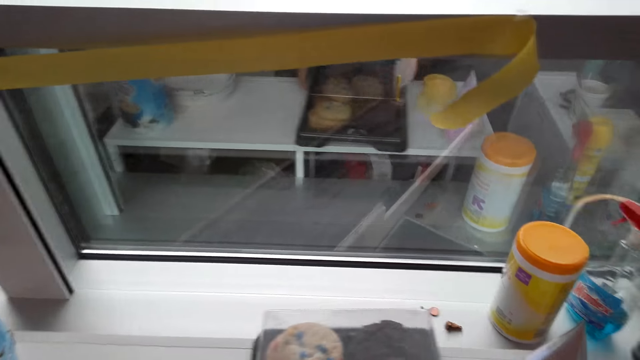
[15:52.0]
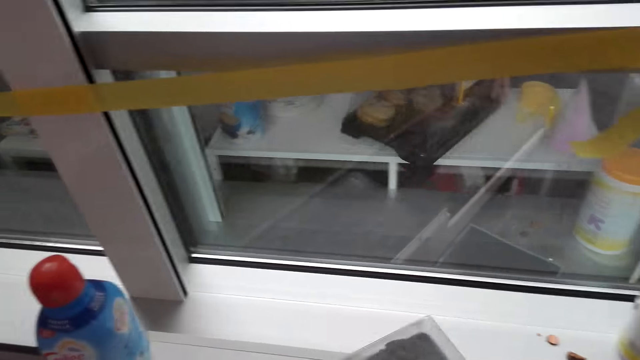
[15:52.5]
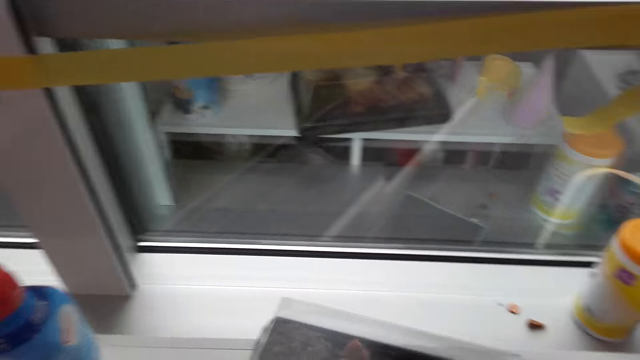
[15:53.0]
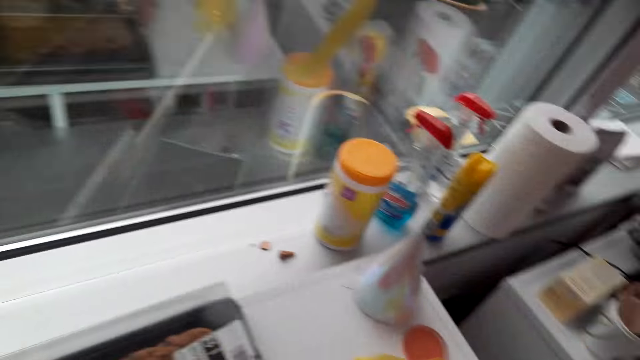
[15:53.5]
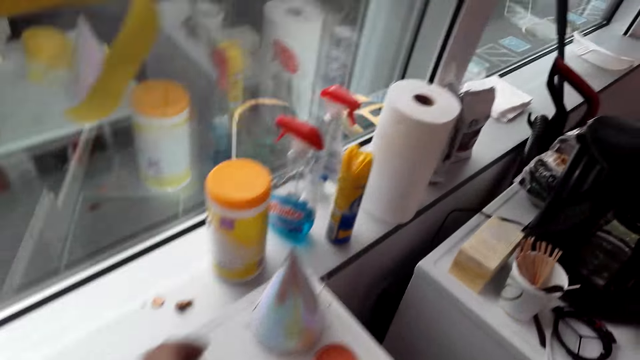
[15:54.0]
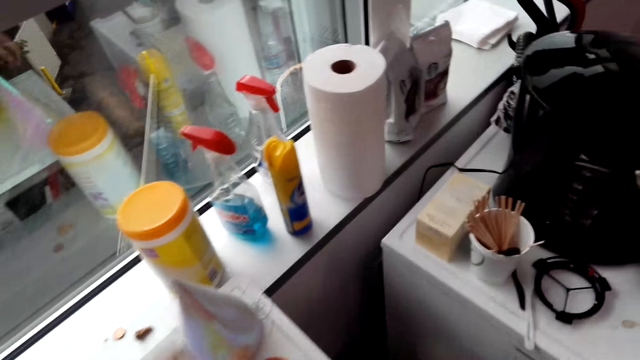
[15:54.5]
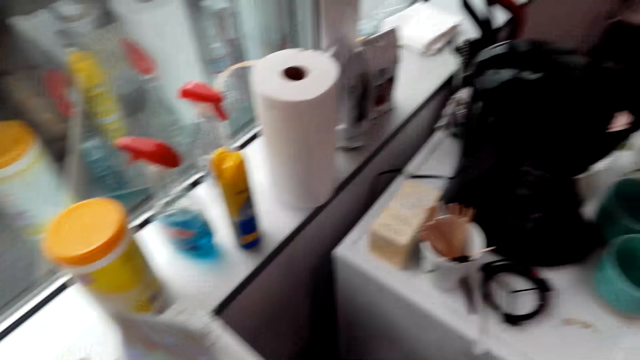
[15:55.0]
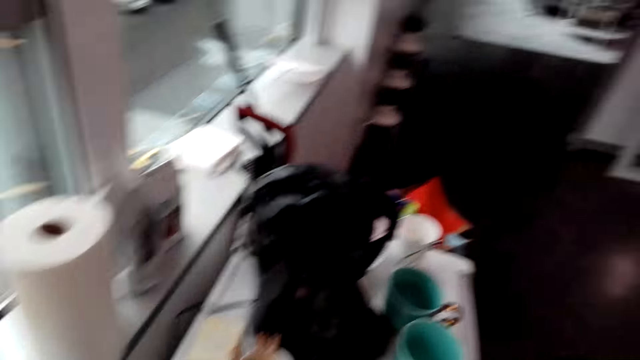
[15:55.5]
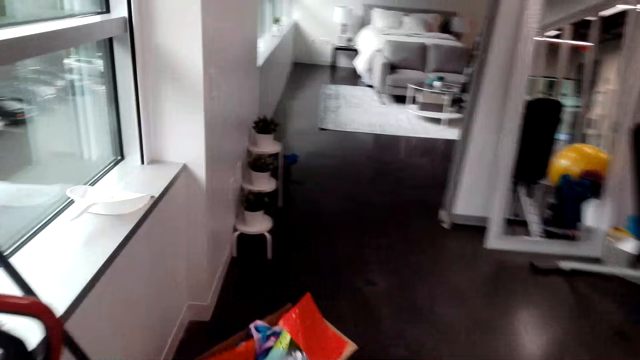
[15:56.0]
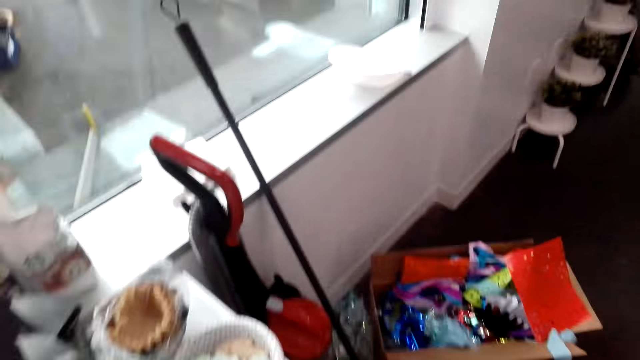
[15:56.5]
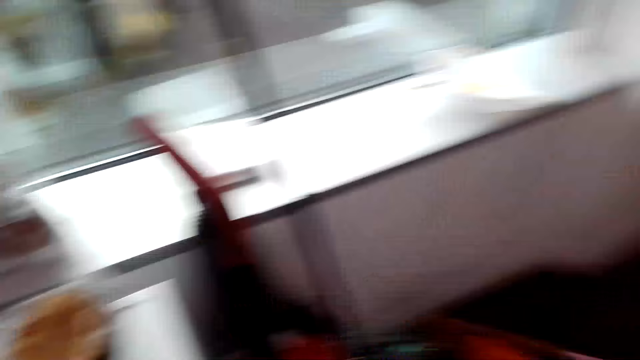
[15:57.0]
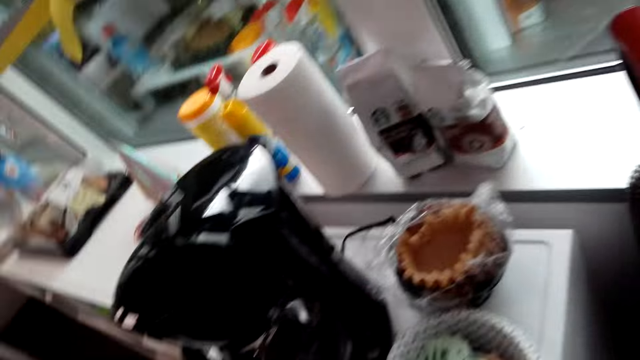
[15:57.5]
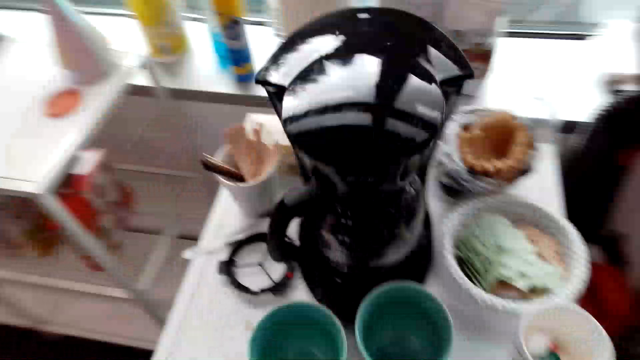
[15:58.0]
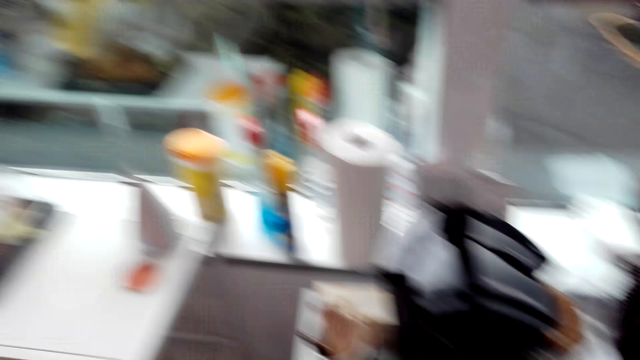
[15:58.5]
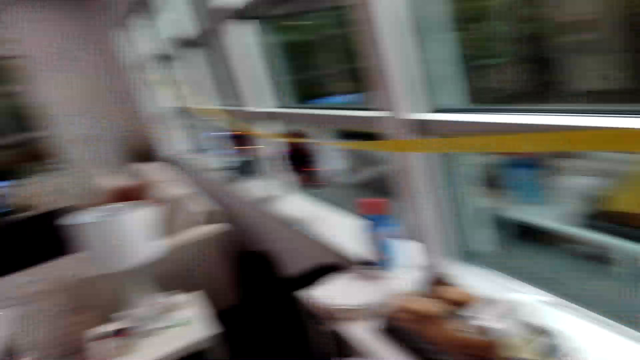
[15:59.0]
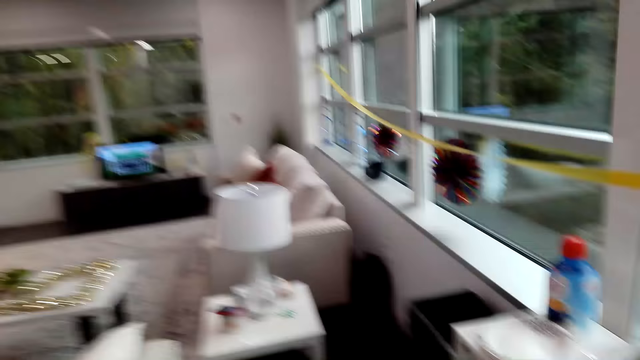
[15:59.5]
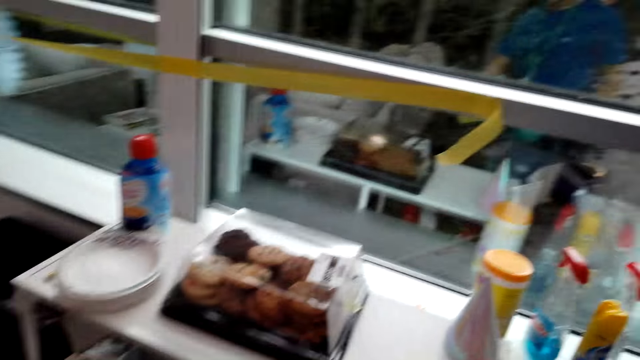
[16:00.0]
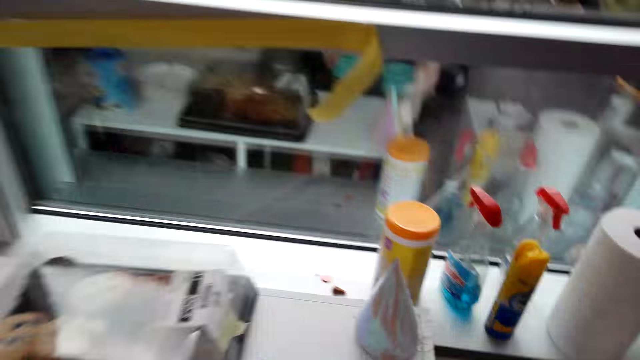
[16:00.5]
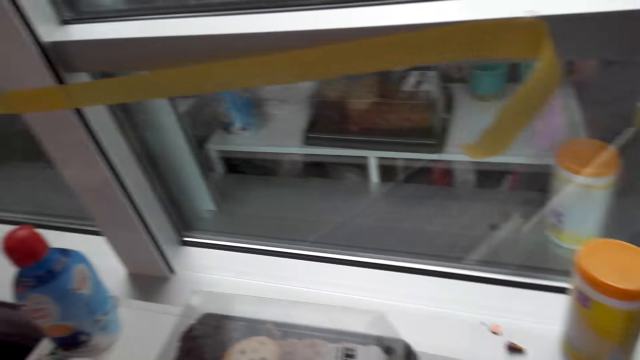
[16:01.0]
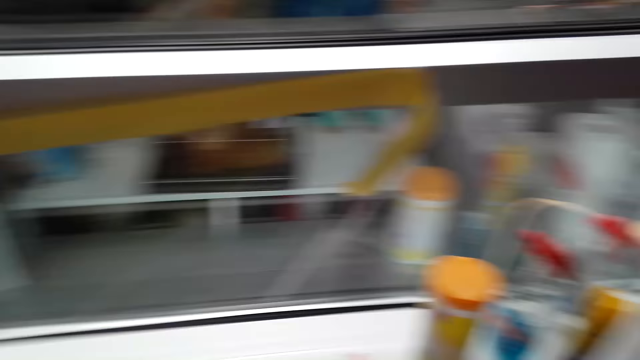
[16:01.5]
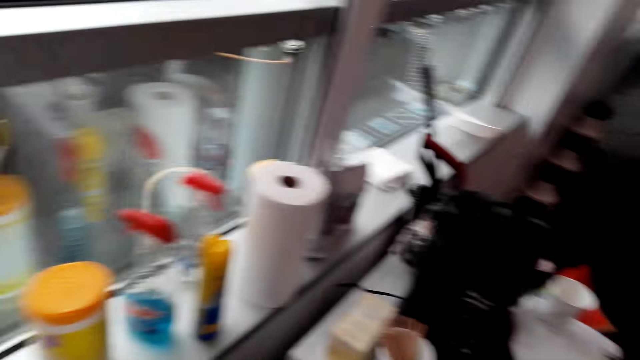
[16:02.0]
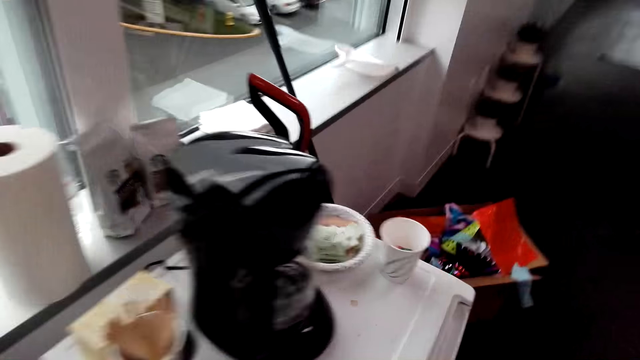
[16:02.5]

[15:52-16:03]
The camera wearer moves a tray on the table. They pull the tray. They walk around the room. They stare around the room.

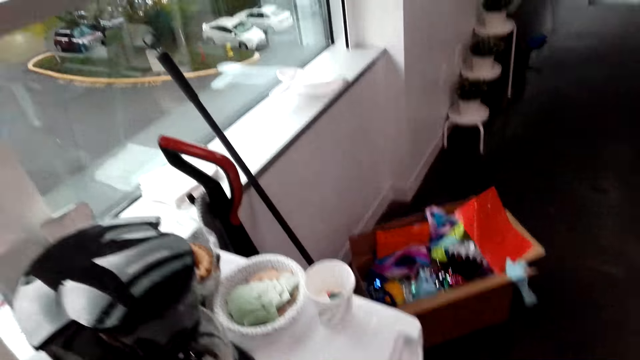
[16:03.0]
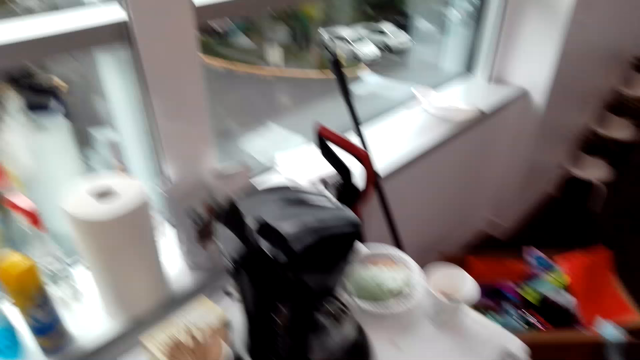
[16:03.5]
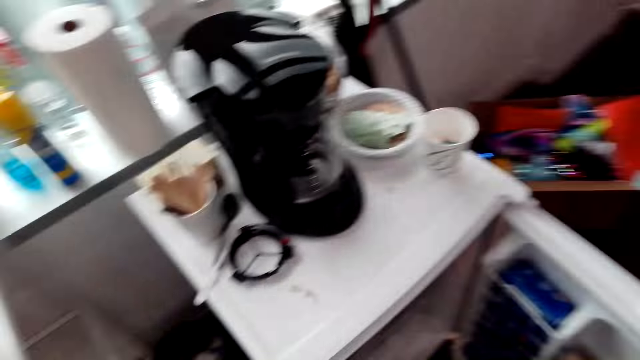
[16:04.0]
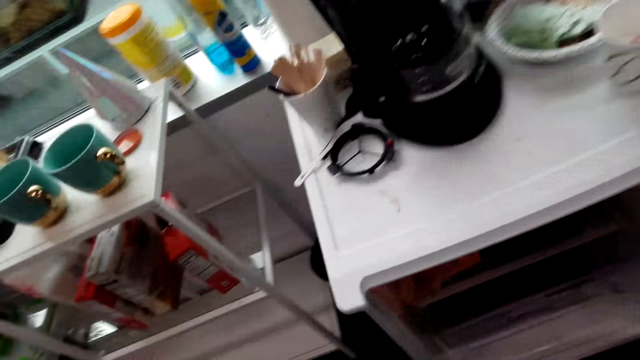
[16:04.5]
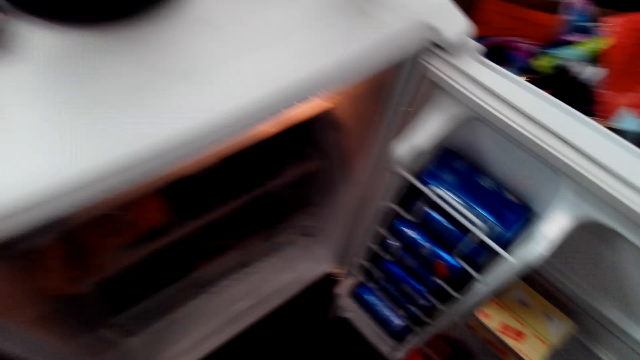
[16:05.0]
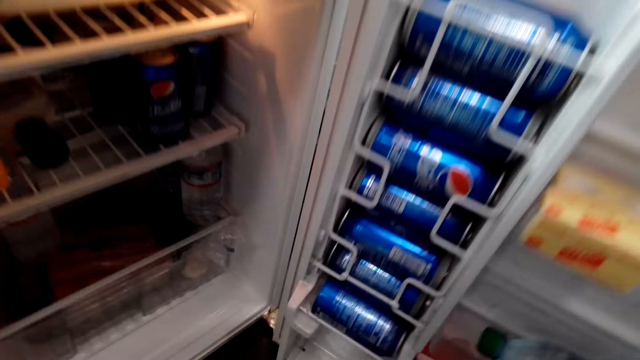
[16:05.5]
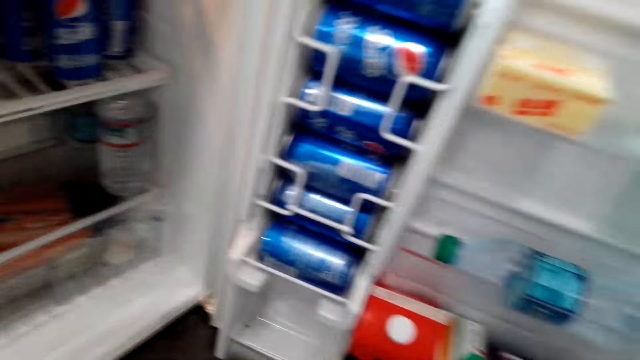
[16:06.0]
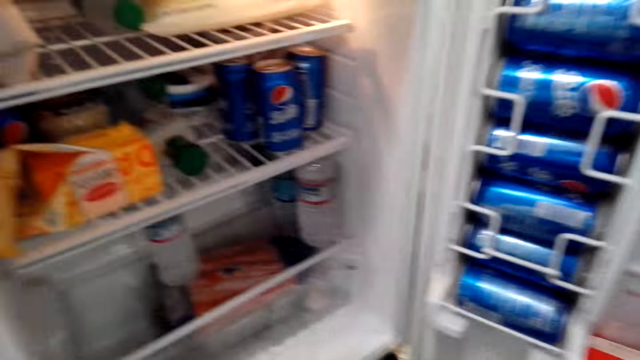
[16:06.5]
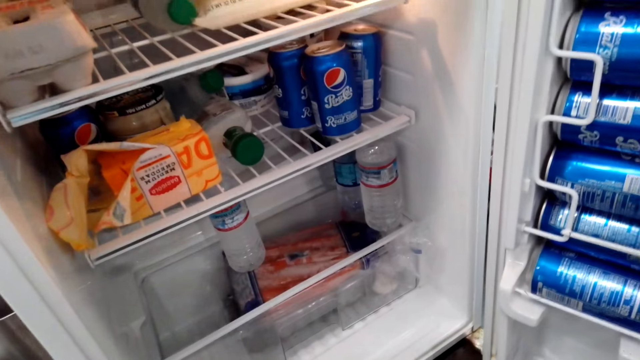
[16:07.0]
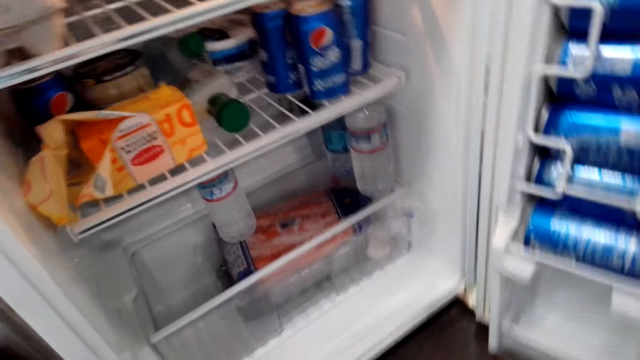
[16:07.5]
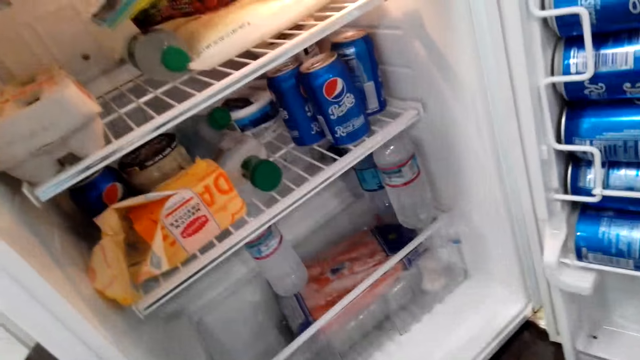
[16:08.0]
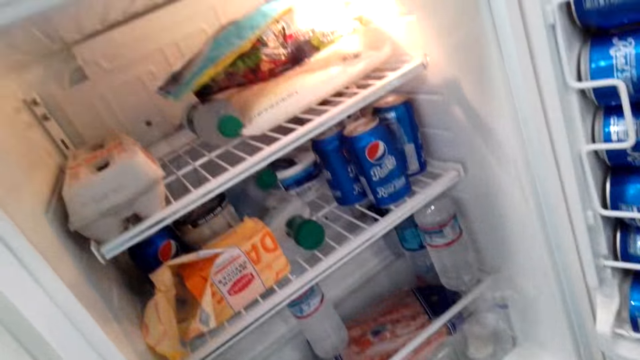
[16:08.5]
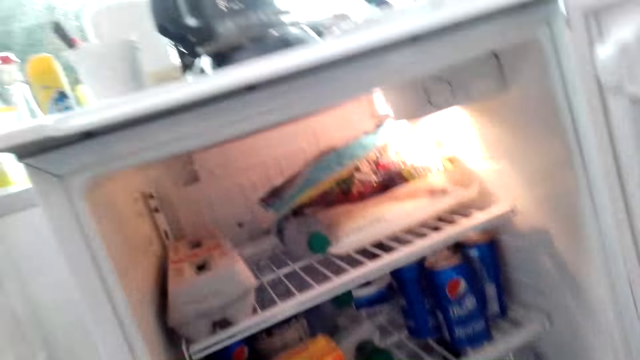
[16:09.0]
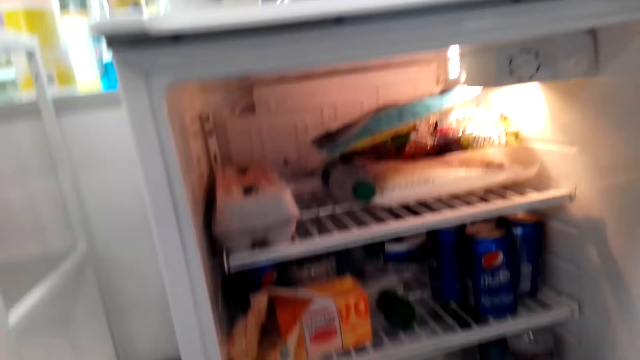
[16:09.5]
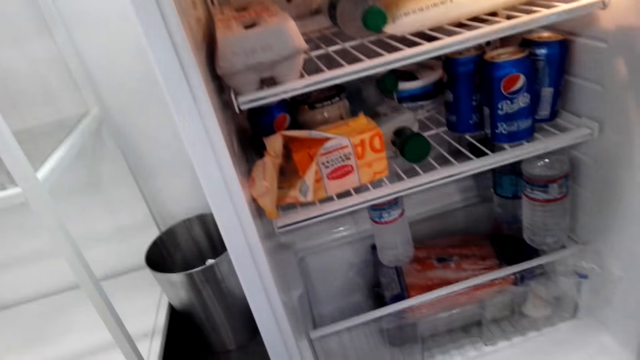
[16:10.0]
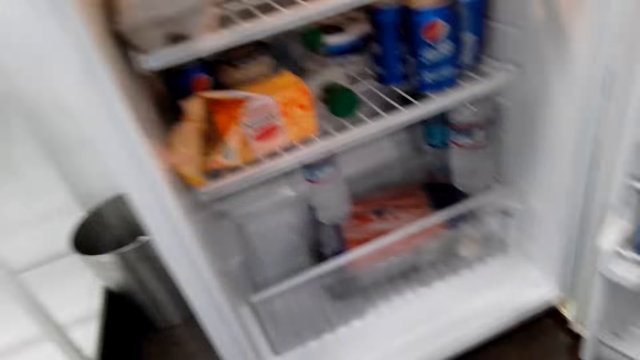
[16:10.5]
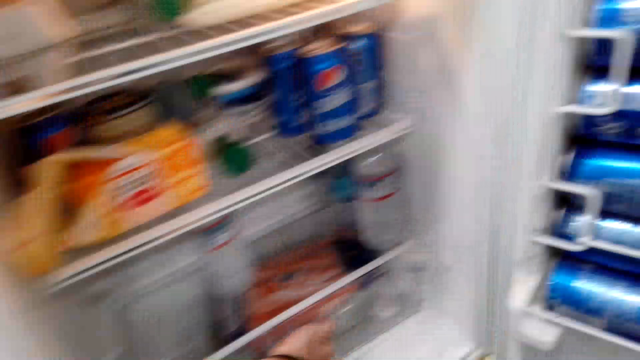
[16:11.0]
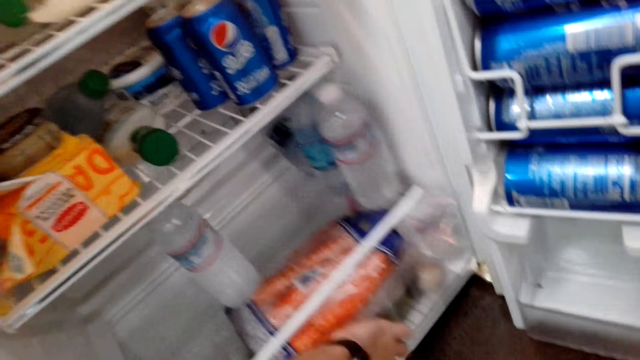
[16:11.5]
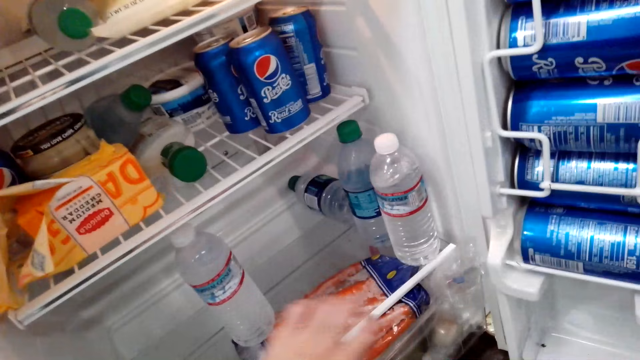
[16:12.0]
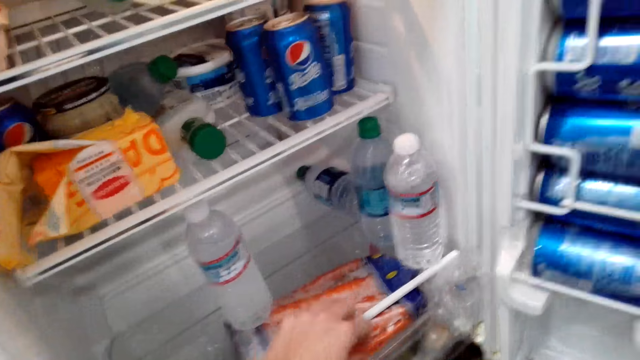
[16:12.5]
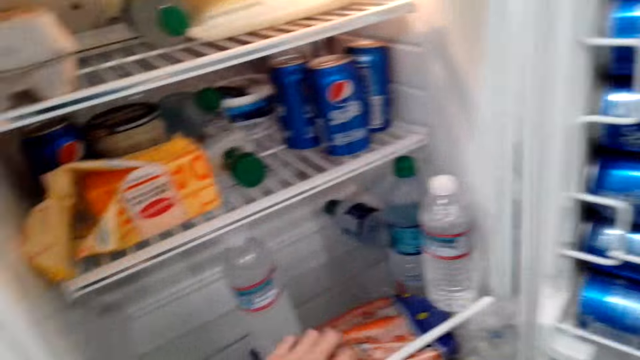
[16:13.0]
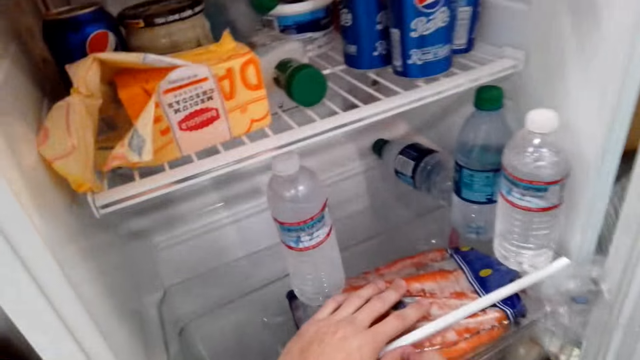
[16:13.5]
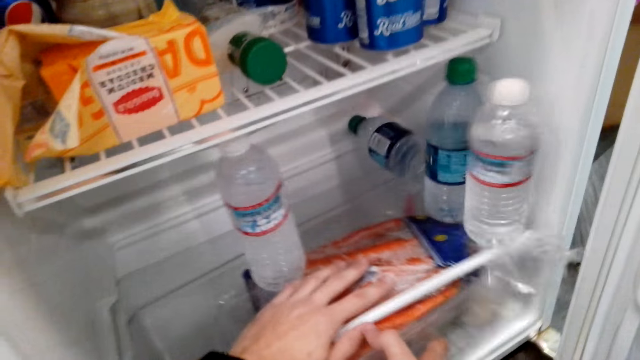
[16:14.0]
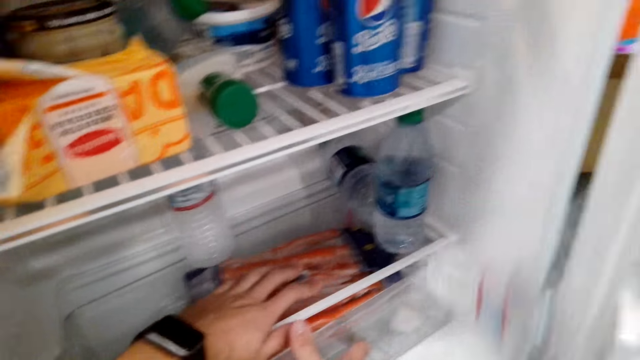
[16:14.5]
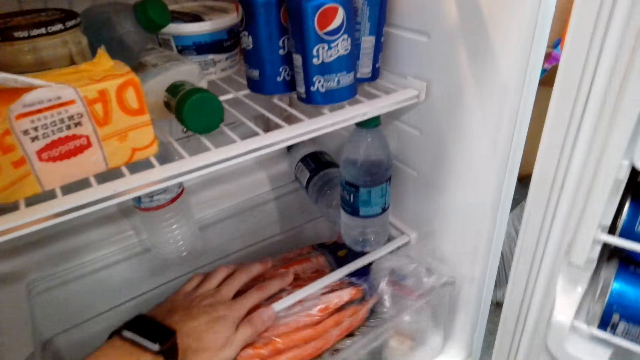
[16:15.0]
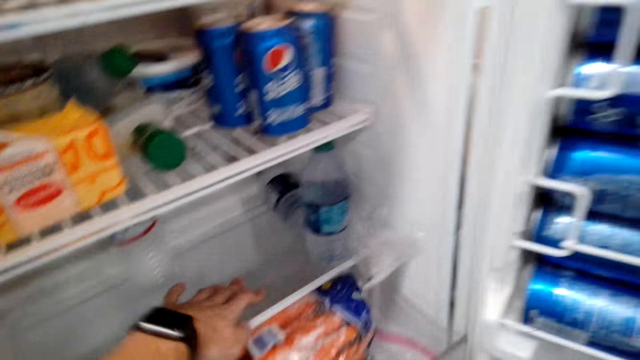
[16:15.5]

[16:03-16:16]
The camera wearer stares inside the fridge. They pull out the fridge drawer. They pick the bread from the fridge.
